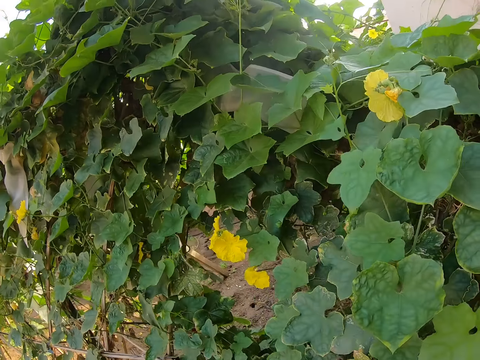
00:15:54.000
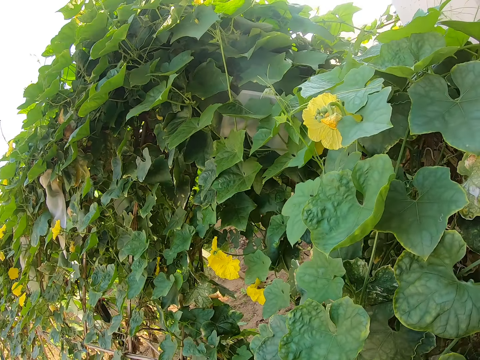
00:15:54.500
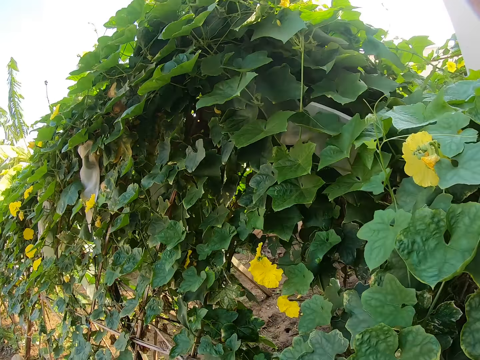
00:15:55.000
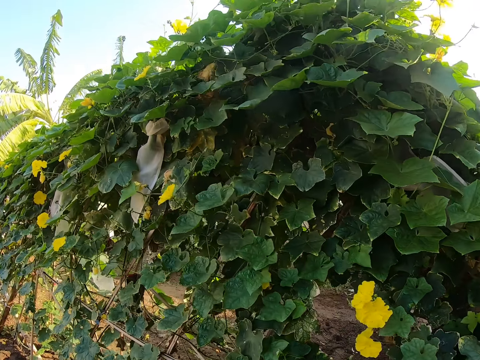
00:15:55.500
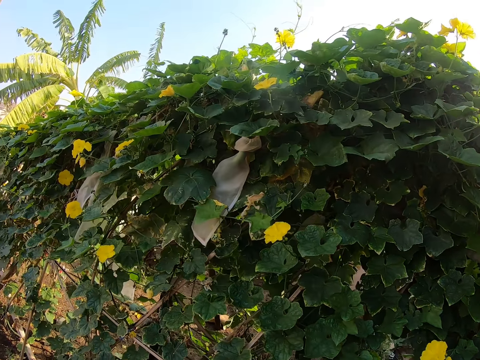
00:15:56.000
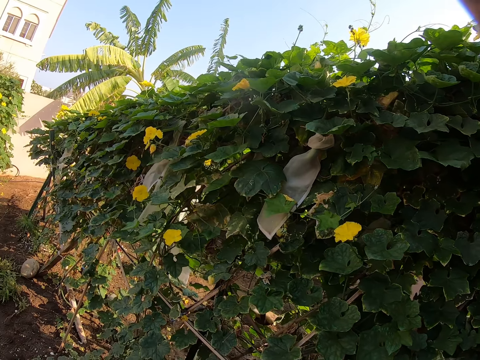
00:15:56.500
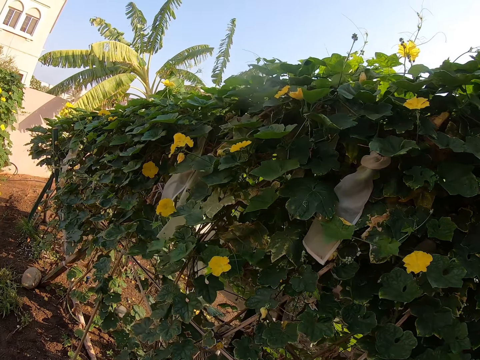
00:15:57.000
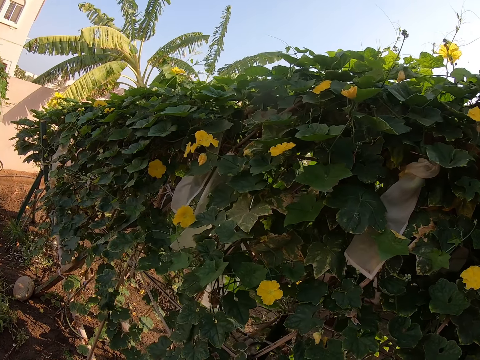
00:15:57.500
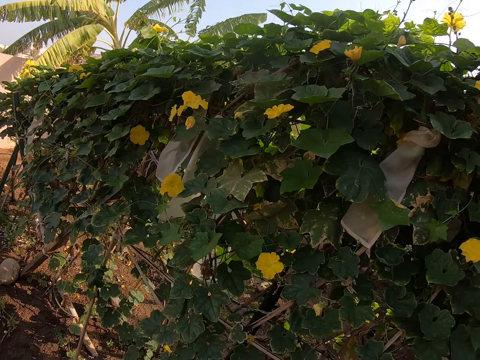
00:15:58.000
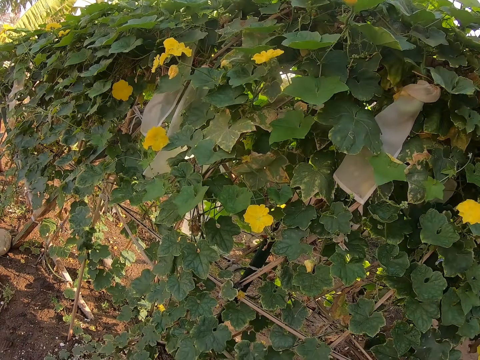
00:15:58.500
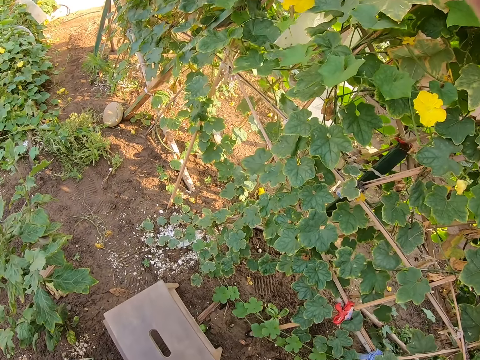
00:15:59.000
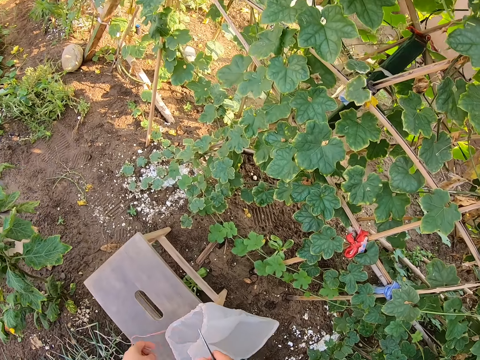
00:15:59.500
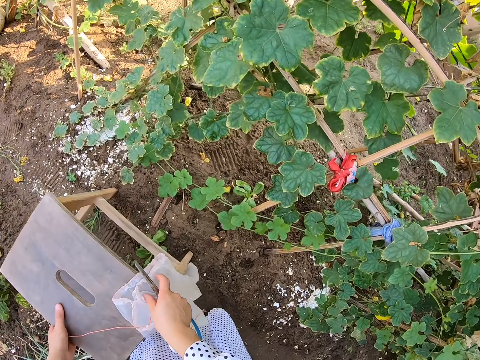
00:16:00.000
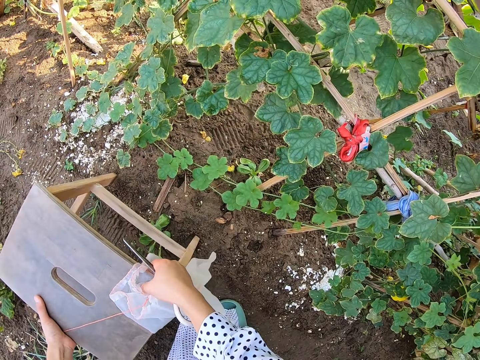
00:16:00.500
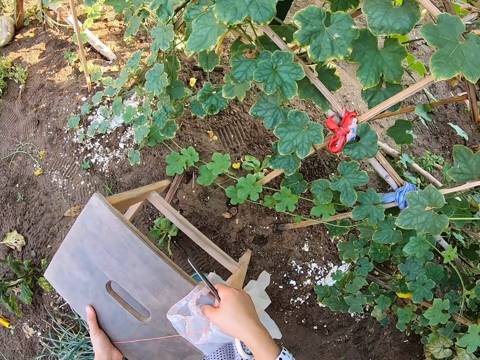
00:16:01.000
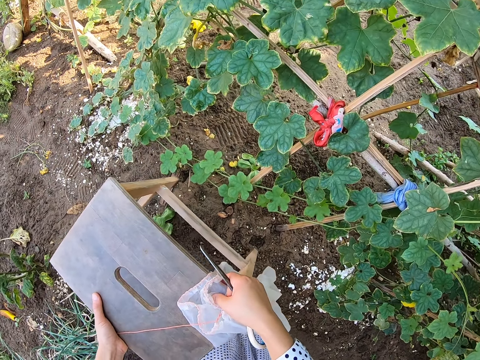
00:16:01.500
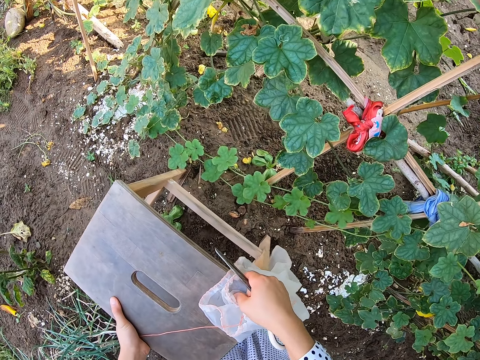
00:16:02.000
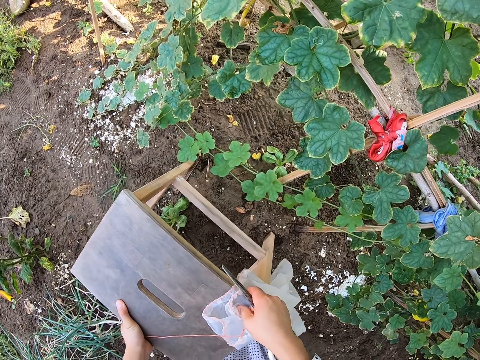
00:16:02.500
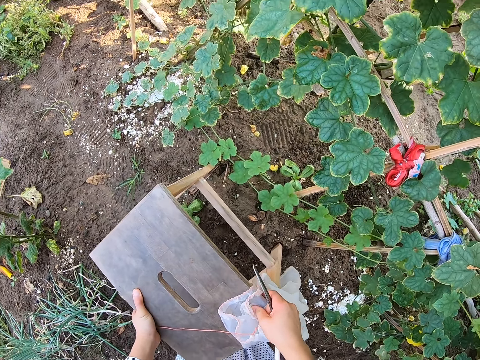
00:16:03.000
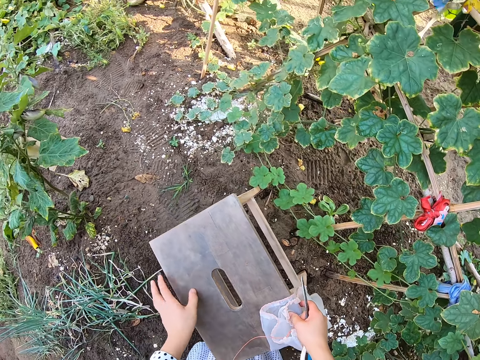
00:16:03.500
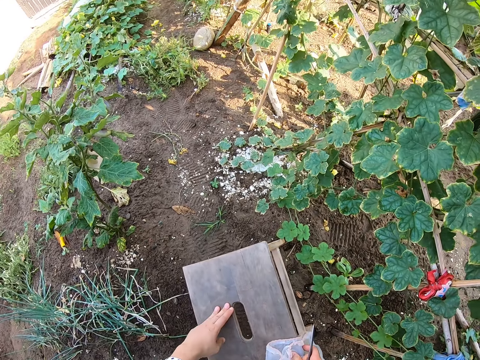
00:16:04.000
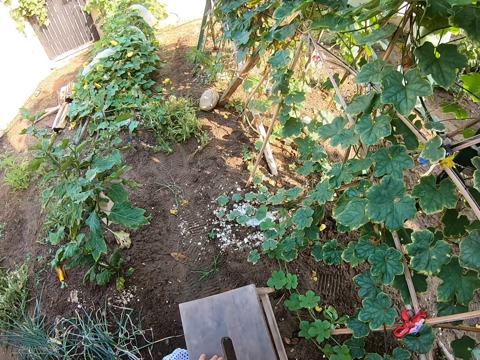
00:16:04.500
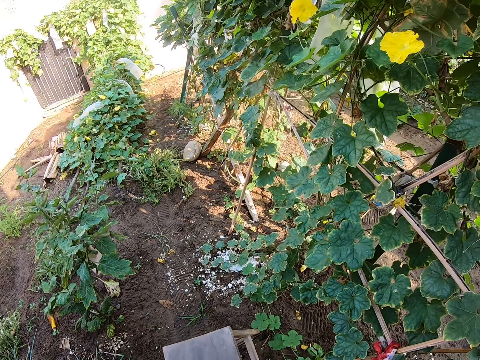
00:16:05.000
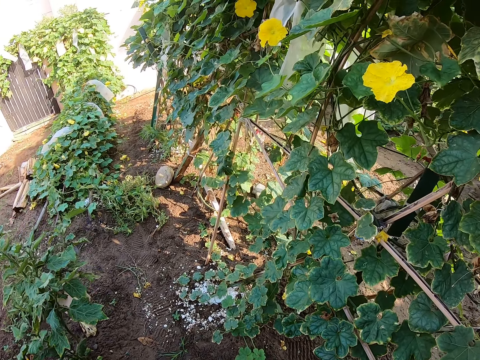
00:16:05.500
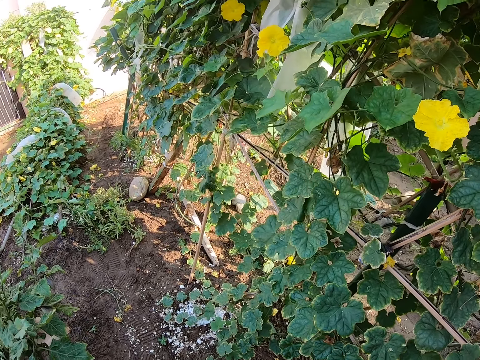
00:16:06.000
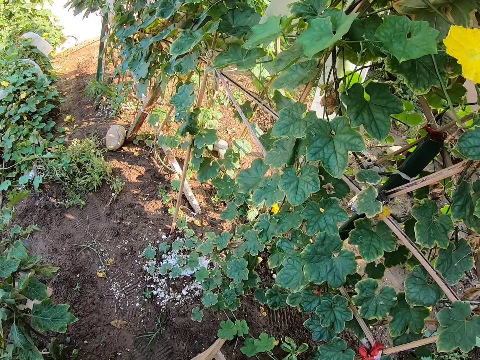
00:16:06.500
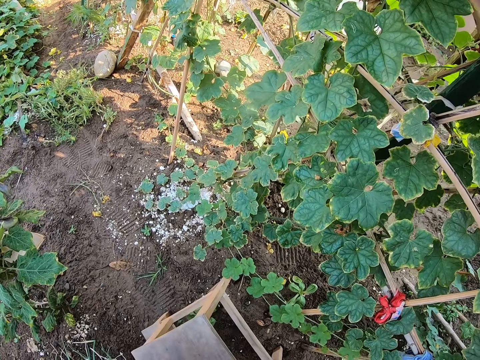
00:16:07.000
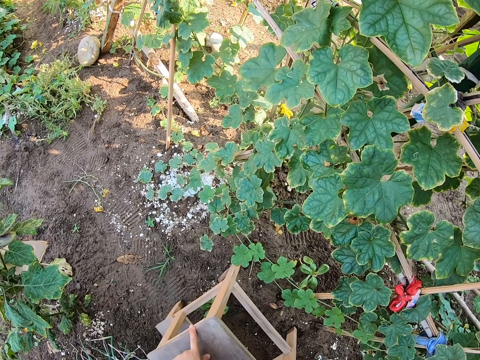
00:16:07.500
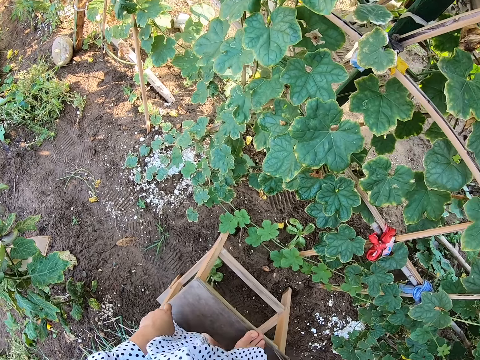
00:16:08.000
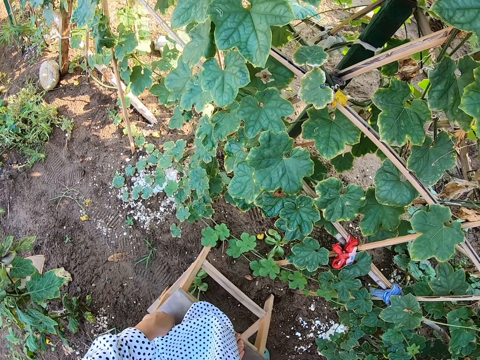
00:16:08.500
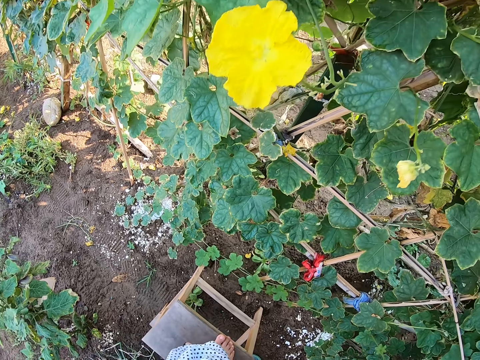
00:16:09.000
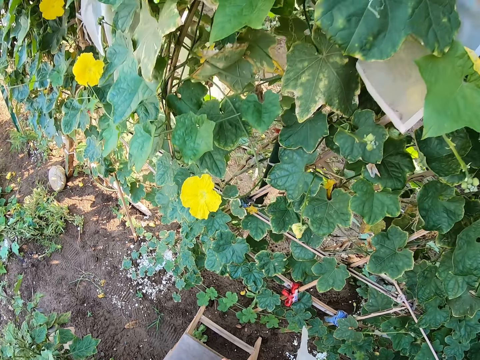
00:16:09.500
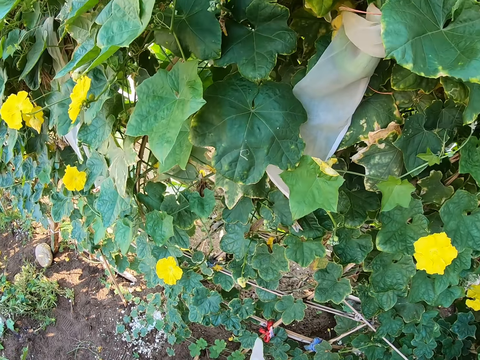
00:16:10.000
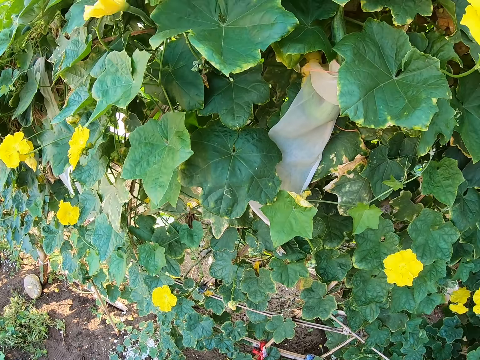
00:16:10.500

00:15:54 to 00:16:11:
The camera wearer looks around. They swing both hands. They take the stool and carry the stool. They drop the stool on the ground. They swing the left hand. They climb on the stool. They look around. They climb the stool.

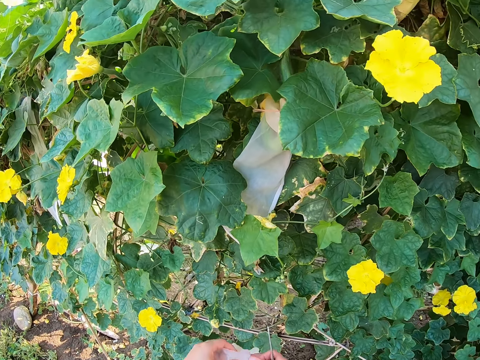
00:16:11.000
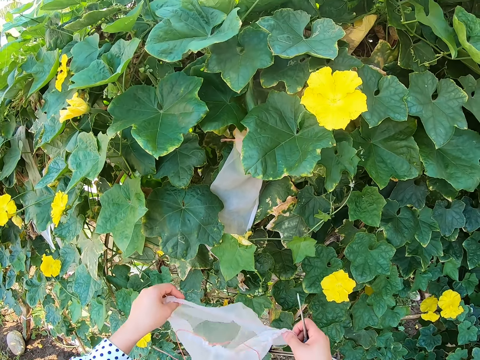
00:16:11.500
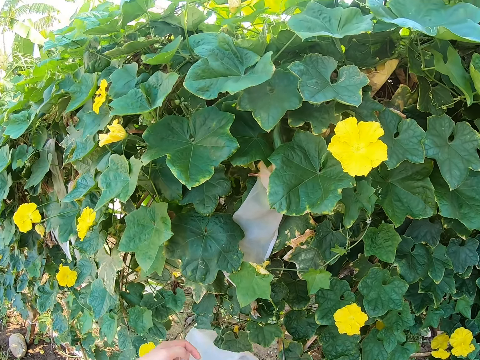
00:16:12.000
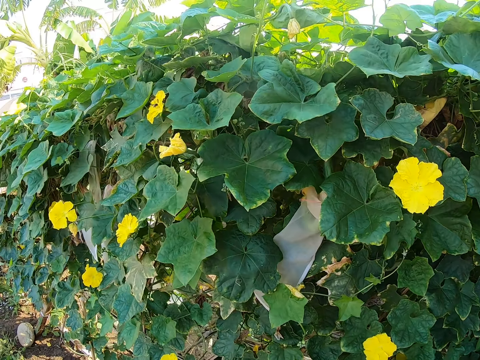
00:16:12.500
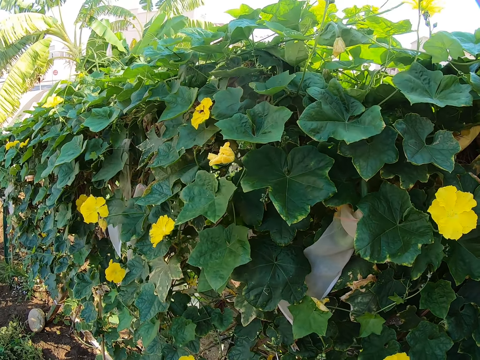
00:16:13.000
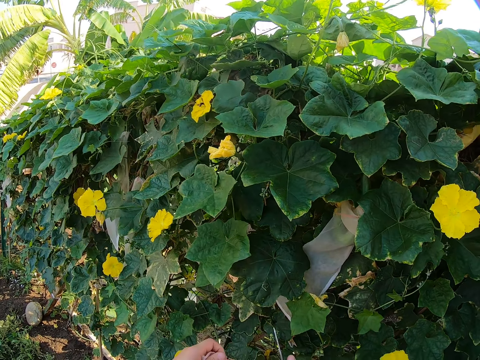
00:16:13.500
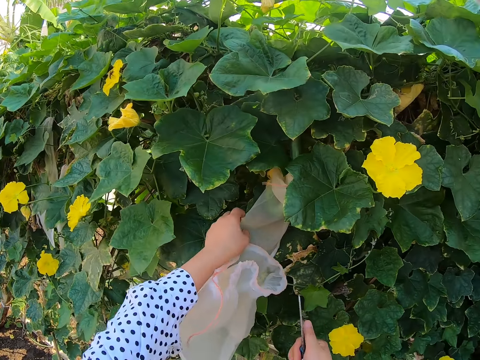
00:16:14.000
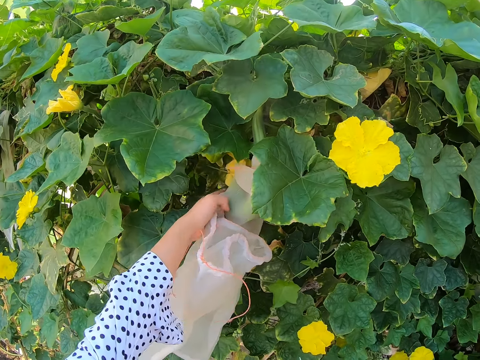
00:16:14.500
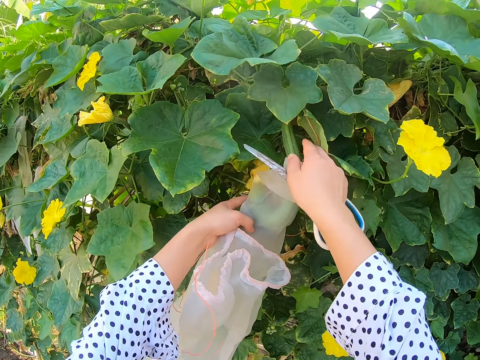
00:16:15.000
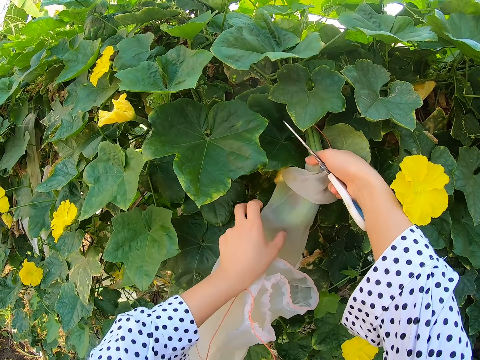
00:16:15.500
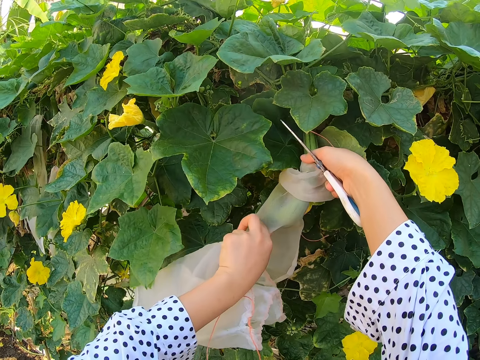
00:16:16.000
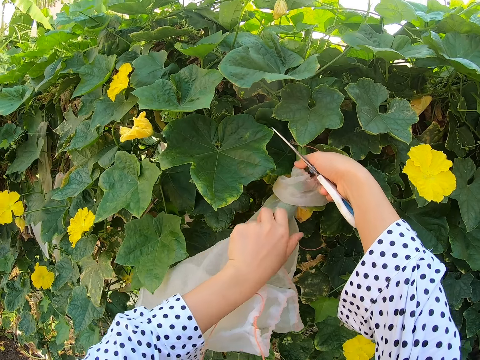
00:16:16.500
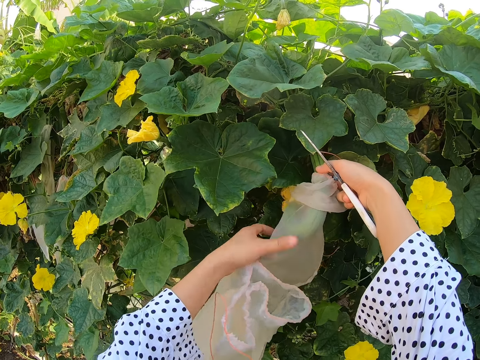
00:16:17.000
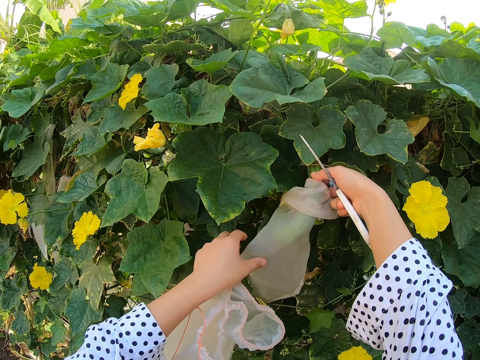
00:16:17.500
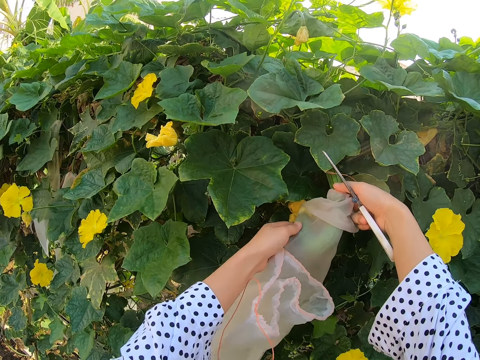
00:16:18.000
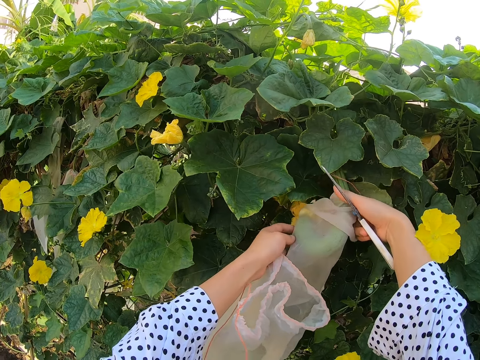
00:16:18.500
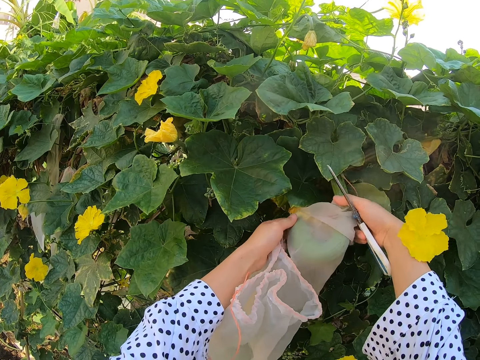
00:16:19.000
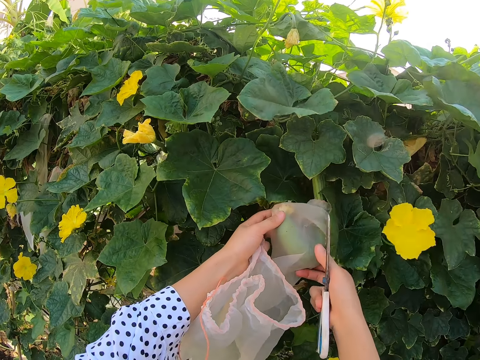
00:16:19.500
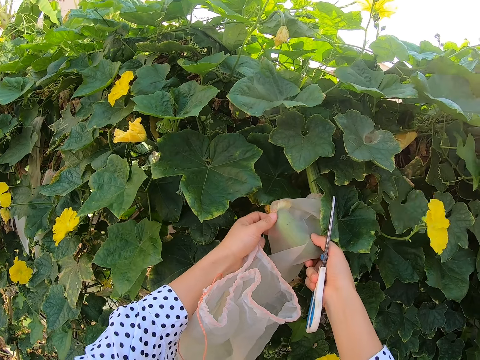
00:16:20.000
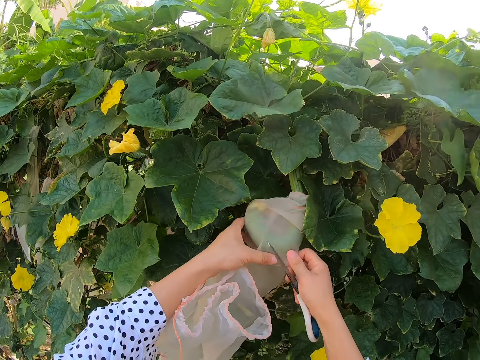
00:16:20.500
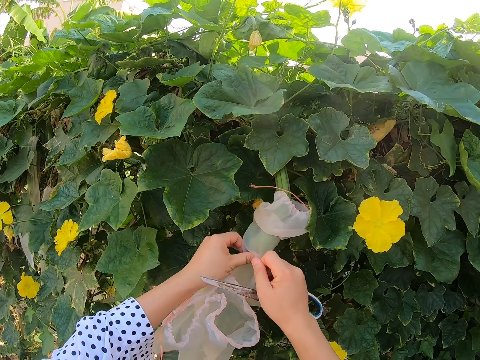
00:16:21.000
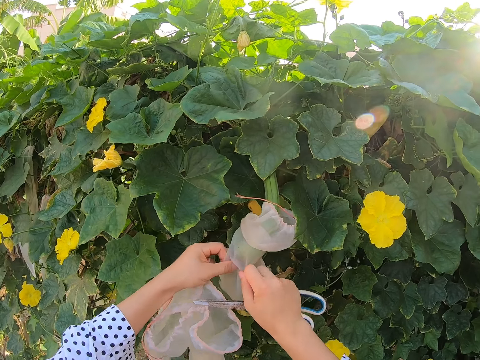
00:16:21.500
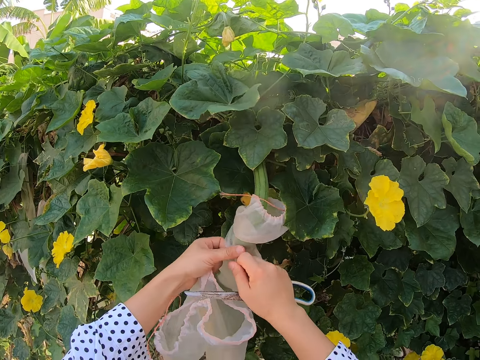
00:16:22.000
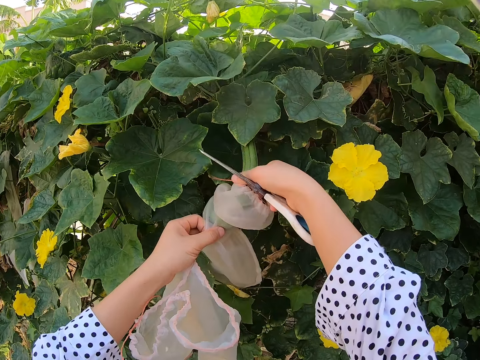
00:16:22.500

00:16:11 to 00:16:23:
The camera wearer holds the cotton bag. They swing the hand. They hold the flower. They hold the nylon and pull the nylon. They remove the cotton bag from the plant.
